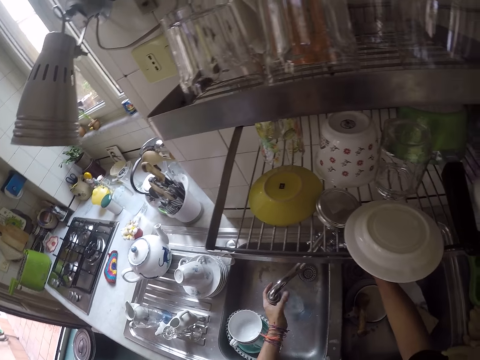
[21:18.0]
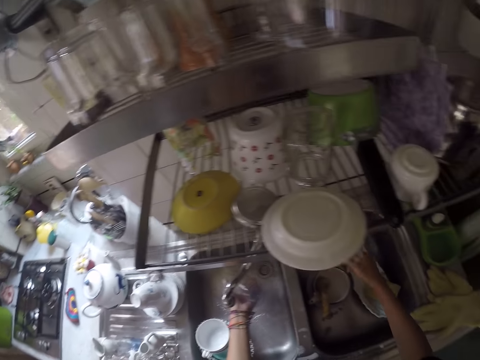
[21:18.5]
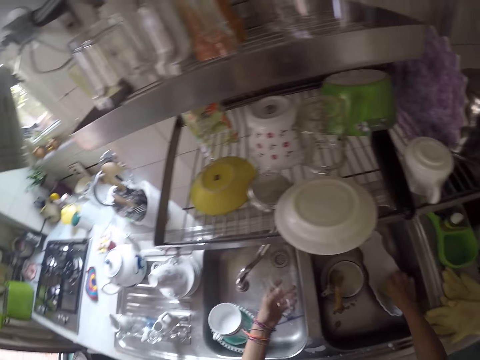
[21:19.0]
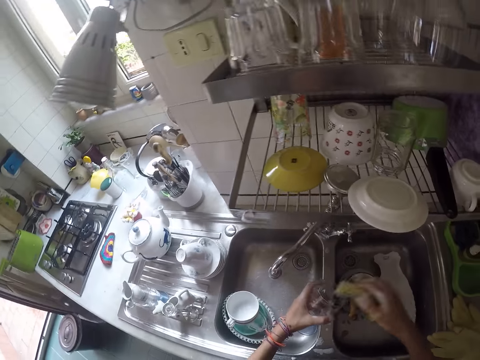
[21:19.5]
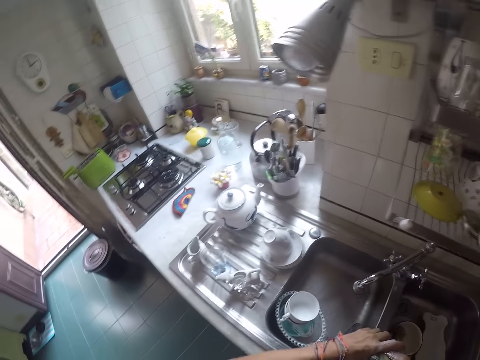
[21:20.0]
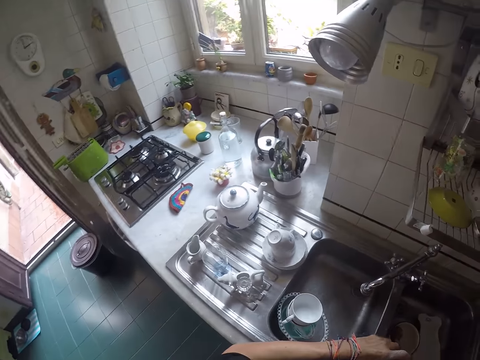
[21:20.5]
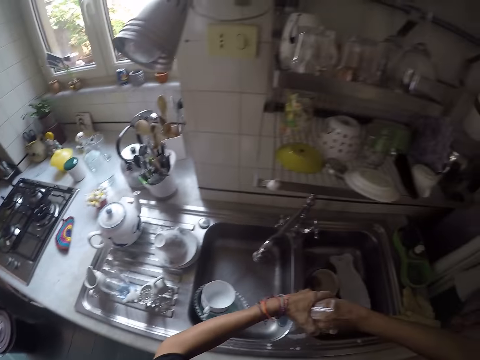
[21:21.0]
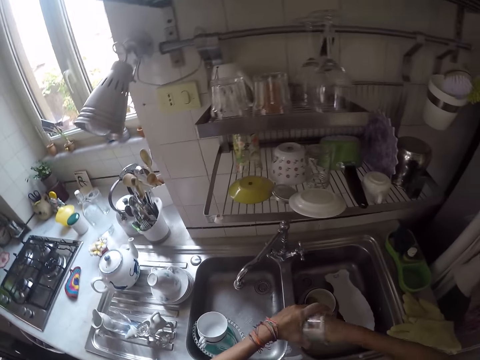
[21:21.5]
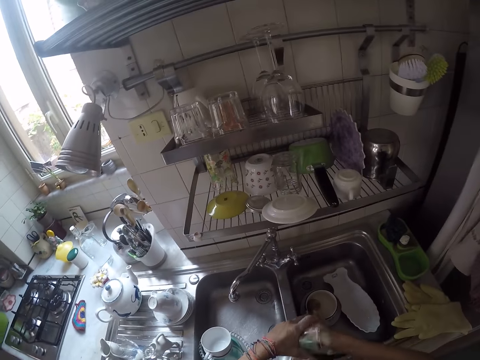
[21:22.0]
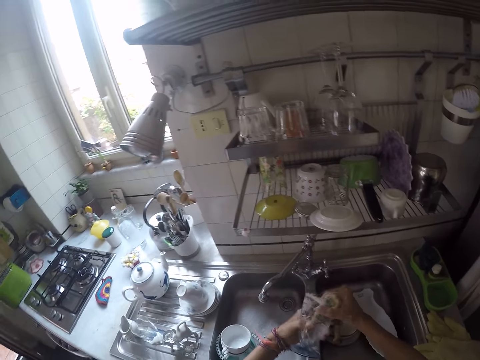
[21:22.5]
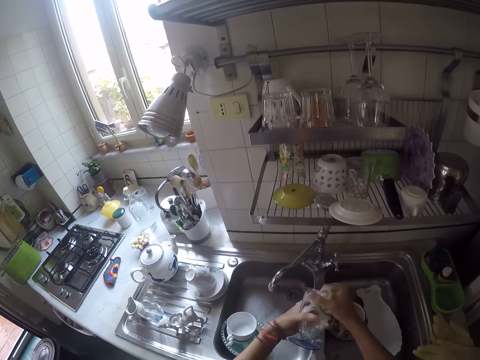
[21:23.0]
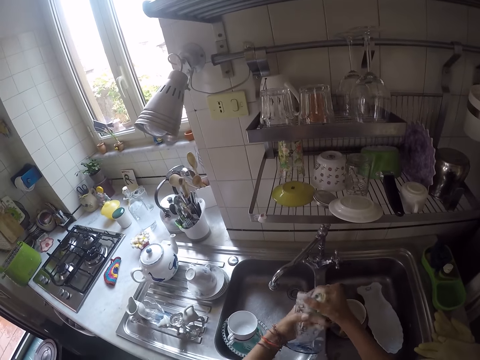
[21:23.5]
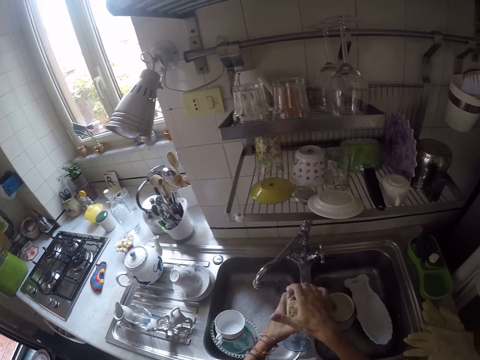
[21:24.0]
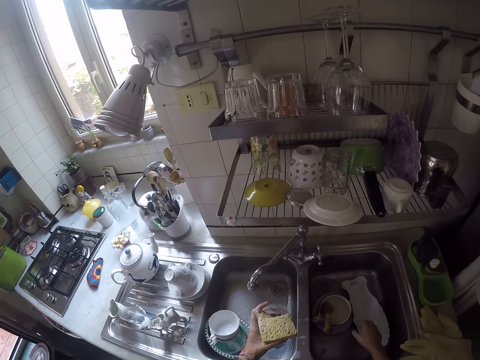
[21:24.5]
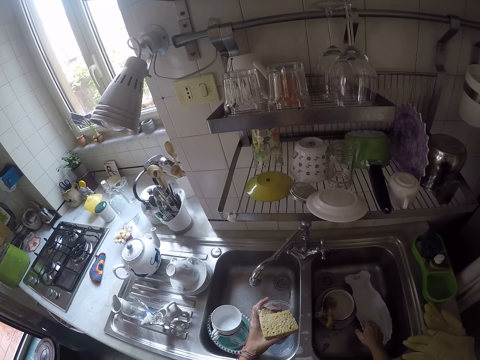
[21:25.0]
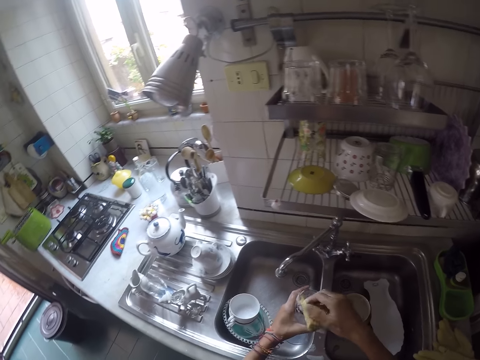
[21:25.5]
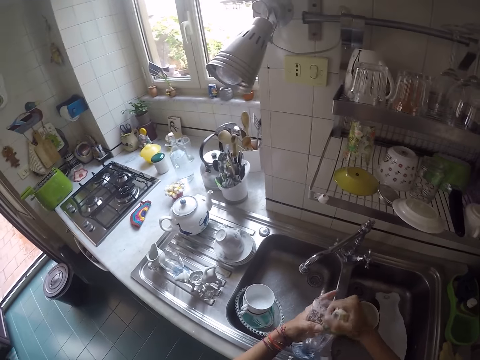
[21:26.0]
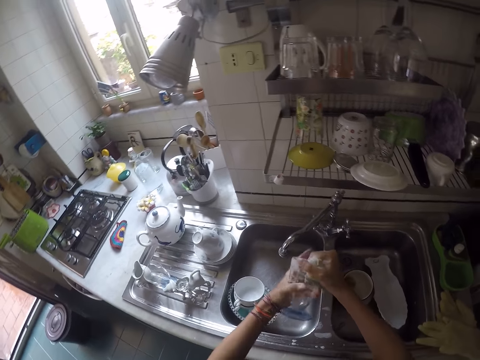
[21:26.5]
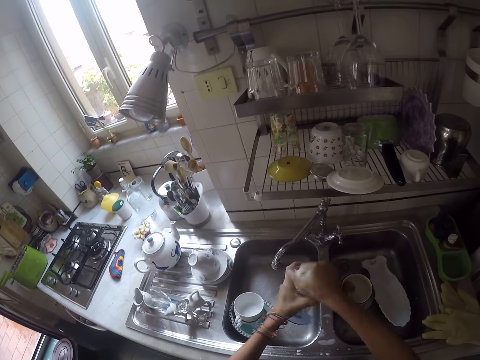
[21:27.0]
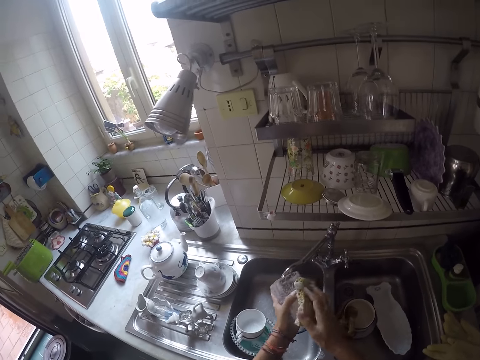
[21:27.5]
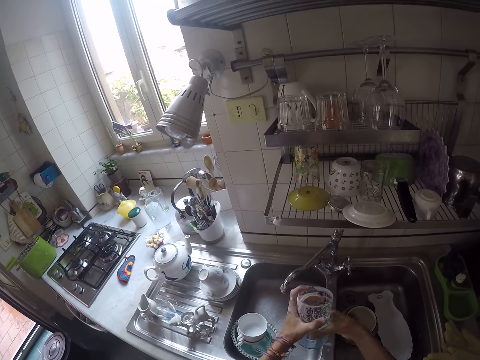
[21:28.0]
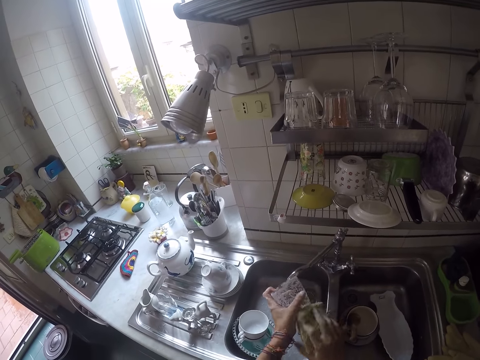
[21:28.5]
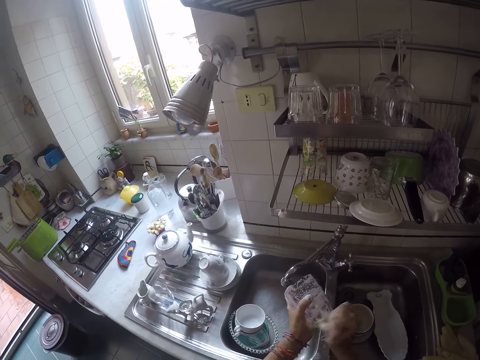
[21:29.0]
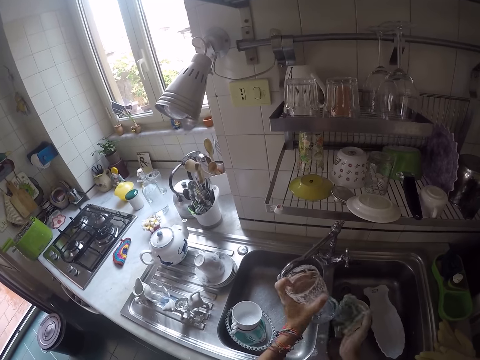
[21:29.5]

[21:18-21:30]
The camera wearer puts water in the wine glass. They pour water from the glass. They close the tap. They take the scouring pad. They scrub the wine glass. They touch a utensil in the sink. They scrub the wine glass with both hands.

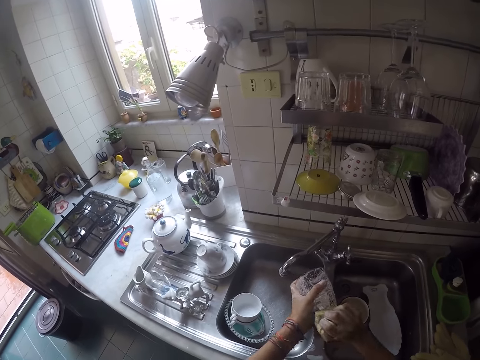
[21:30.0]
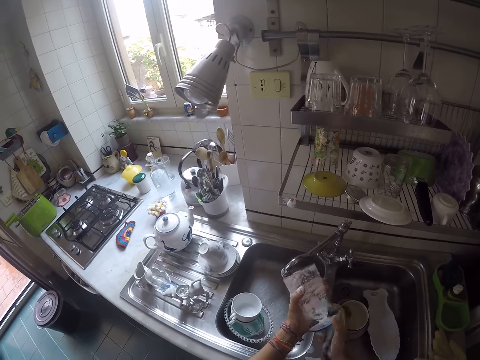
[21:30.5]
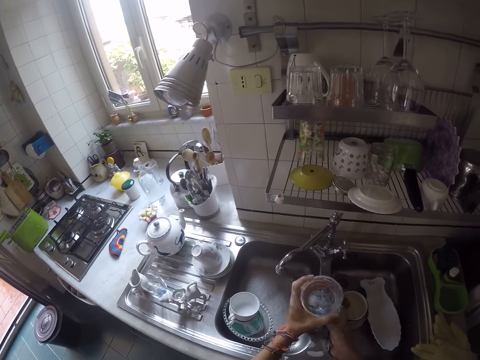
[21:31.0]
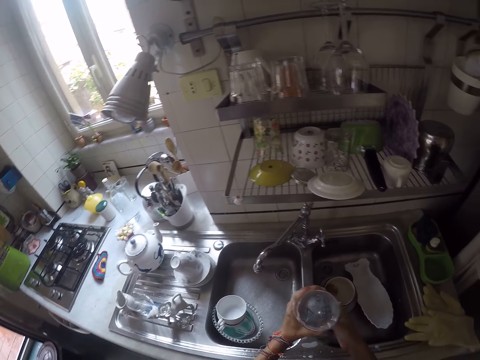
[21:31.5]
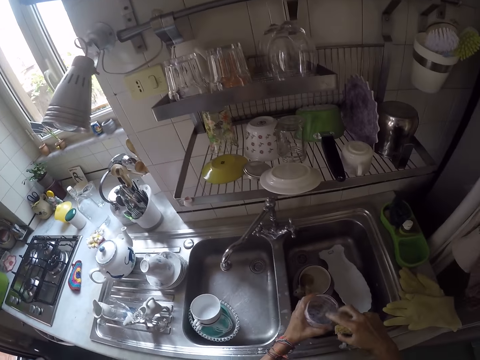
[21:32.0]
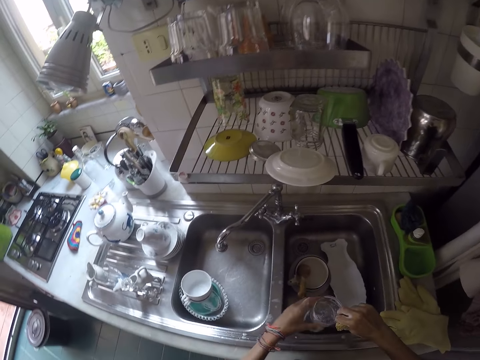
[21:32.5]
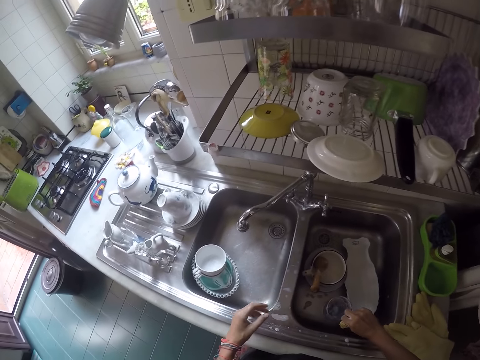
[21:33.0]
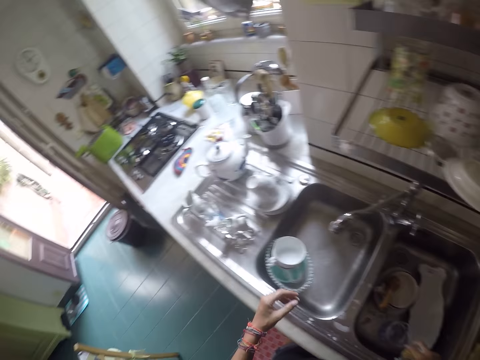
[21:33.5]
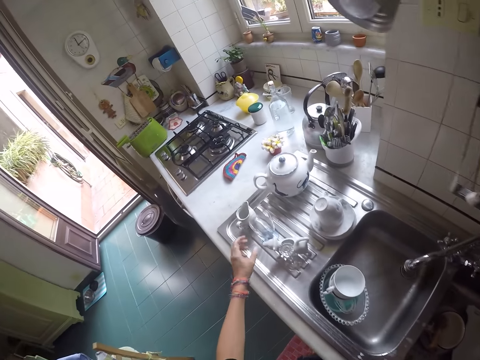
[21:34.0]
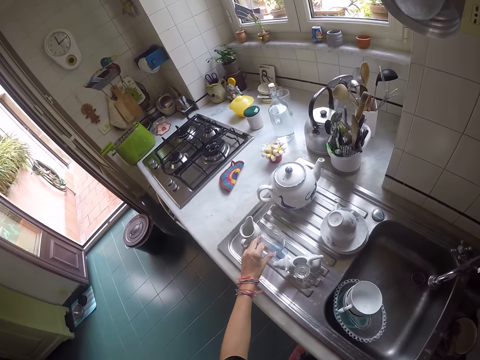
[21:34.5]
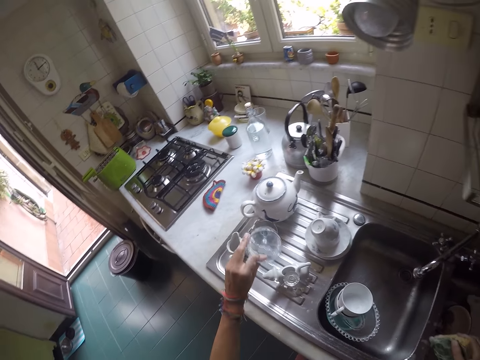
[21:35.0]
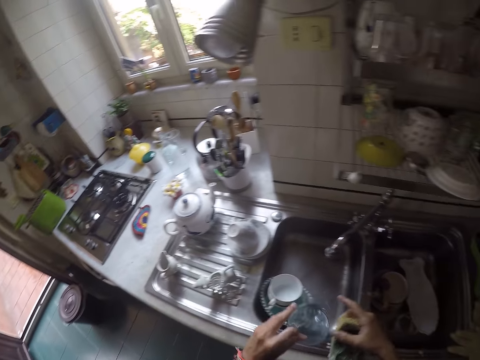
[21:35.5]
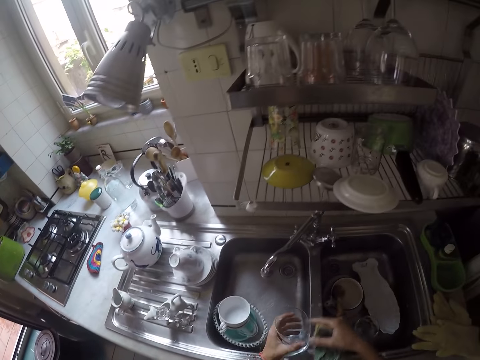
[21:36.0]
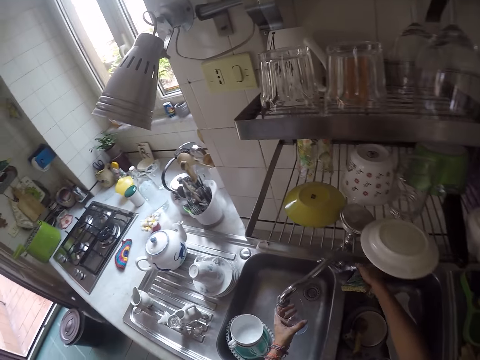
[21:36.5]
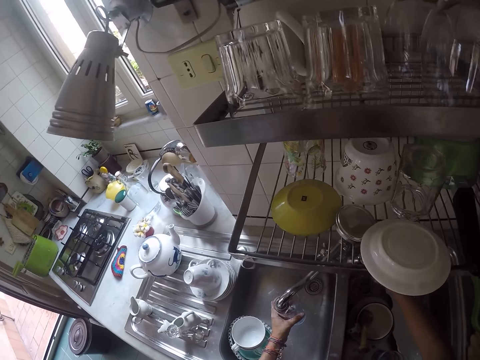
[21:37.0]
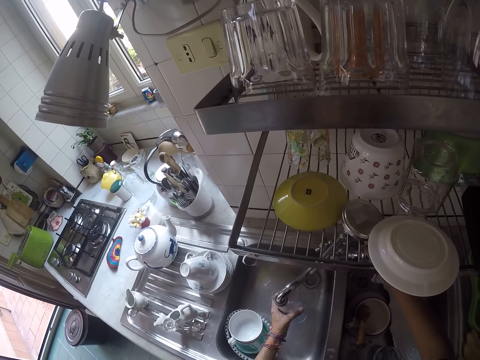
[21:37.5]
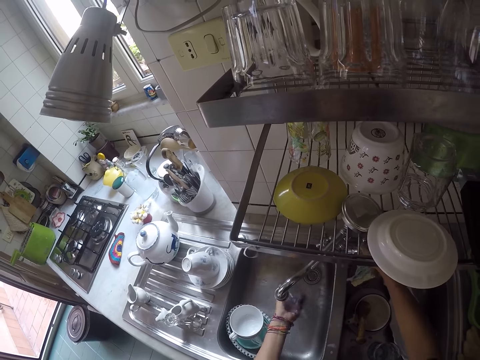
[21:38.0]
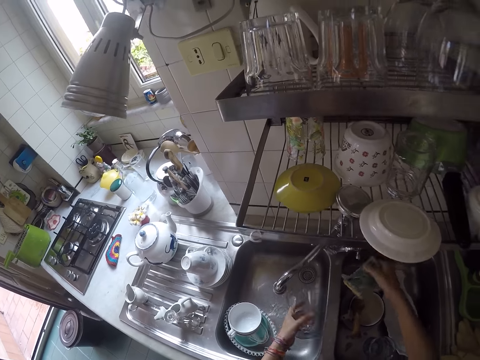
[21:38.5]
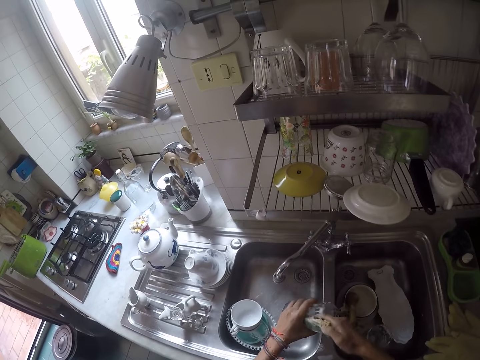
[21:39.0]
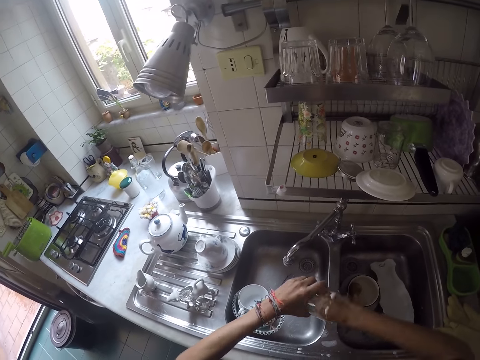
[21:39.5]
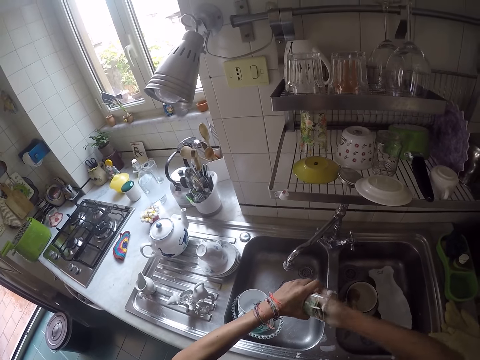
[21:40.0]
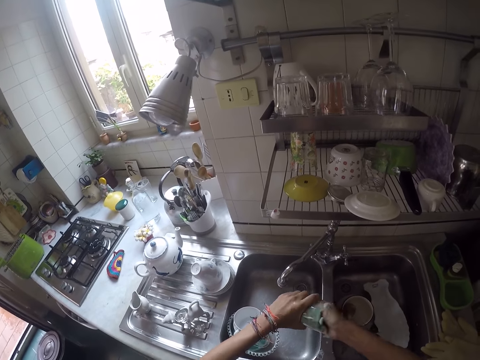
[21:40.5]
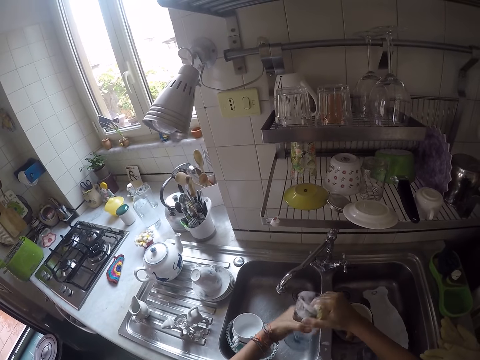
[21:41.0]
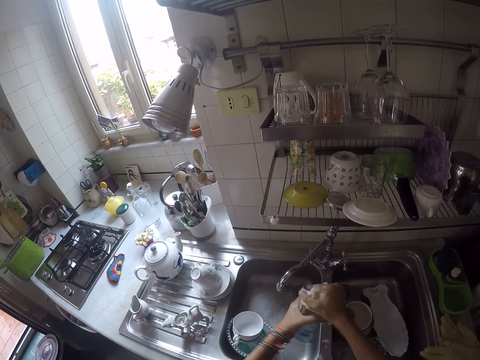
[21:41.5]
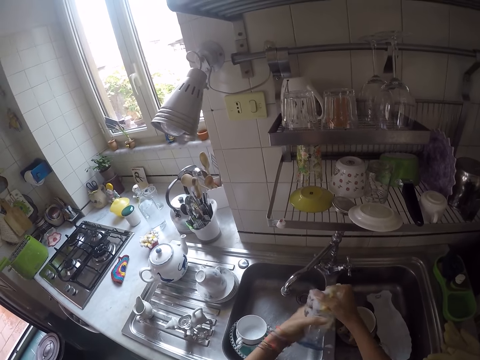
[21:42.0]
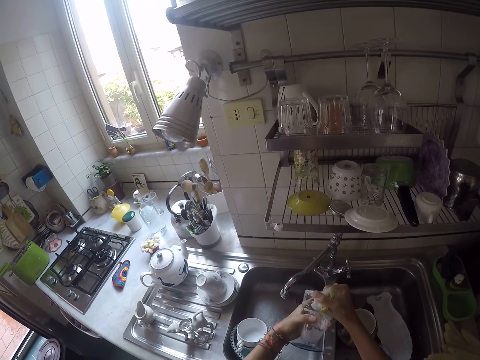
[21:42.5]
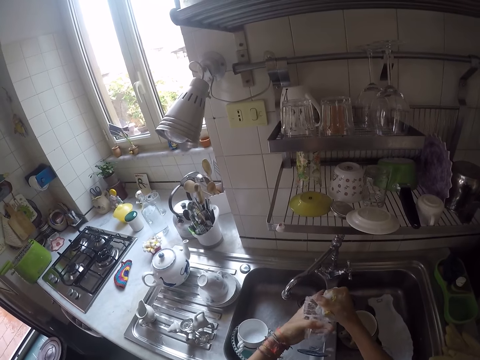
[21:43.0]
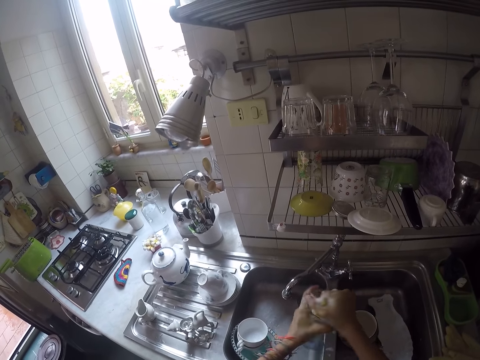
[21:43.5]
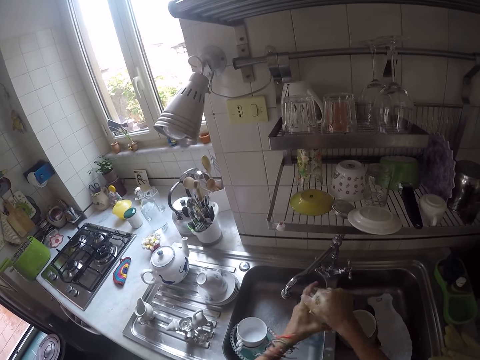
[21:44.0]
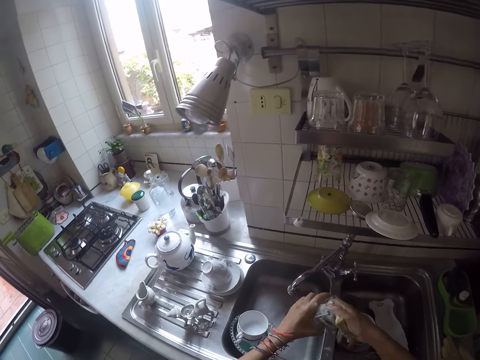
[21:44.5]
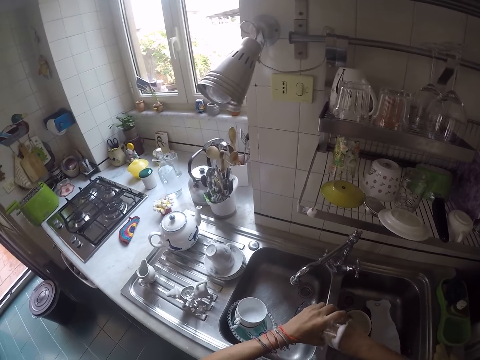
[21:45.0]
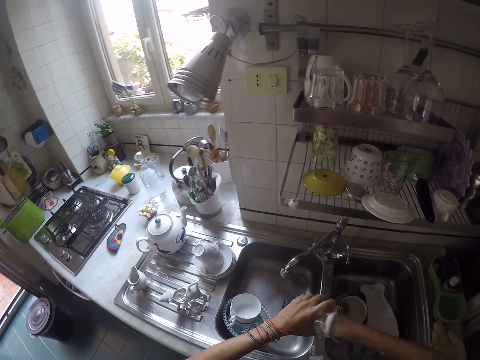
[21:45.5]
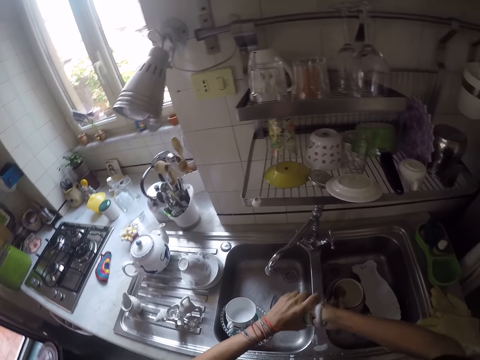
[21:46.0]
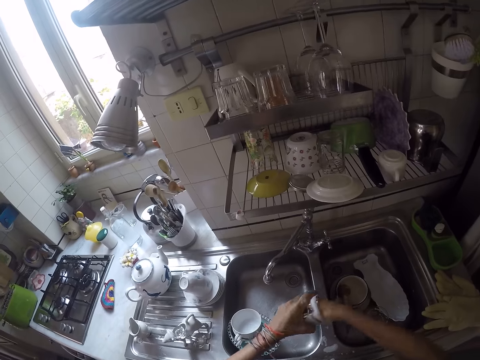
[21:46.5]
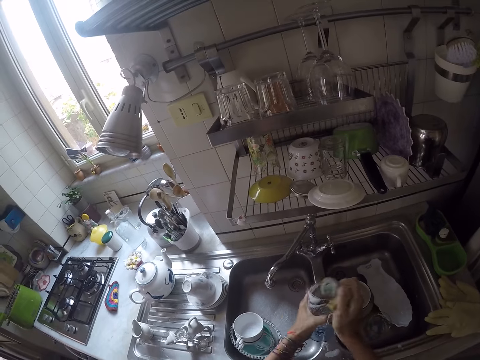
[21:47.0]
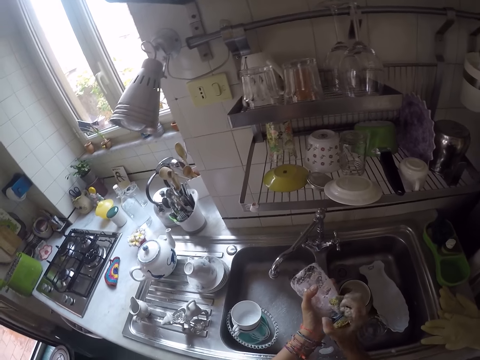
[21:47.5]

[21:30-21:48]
The camera wearer puts the wine glass in the sink. They rinse the glass. They take another glass. They open the tap. They put water in the glass. They close the tap. They pour water from the glass. They scrub the glass.
